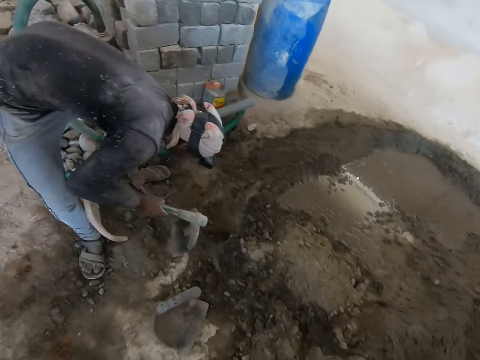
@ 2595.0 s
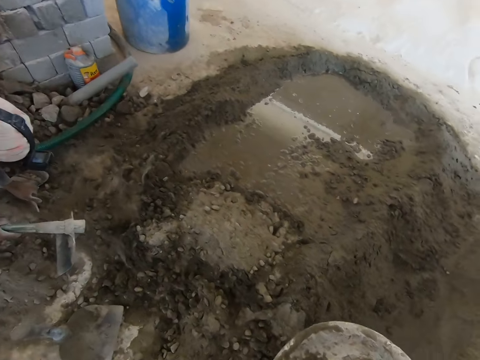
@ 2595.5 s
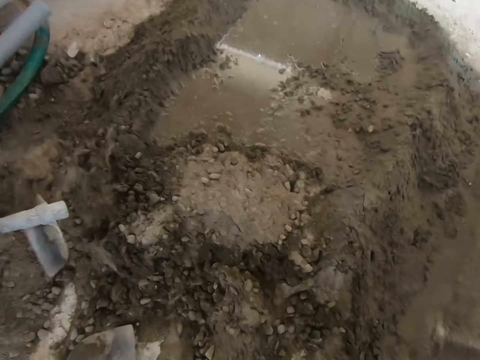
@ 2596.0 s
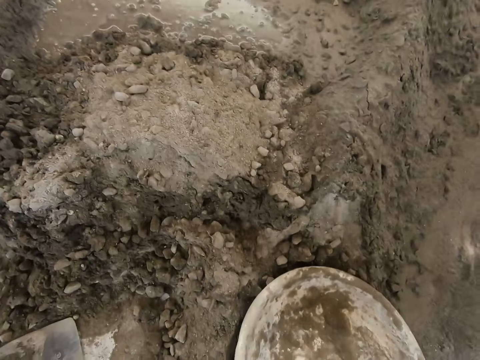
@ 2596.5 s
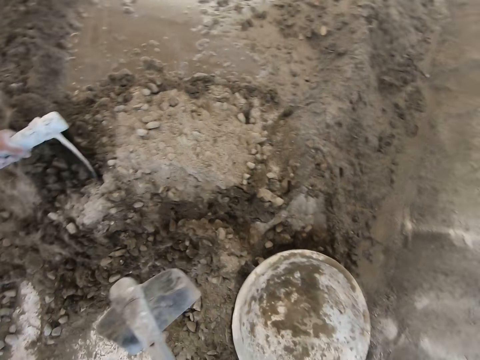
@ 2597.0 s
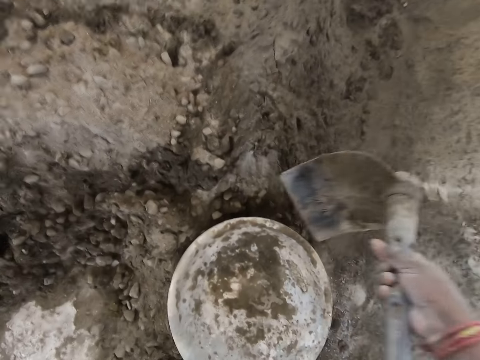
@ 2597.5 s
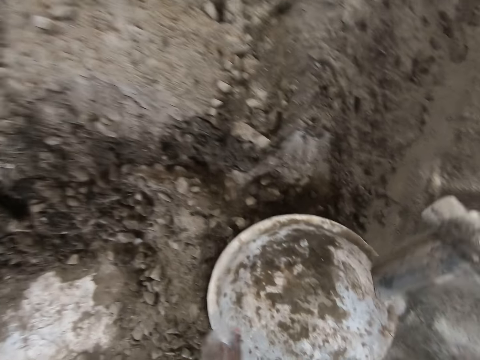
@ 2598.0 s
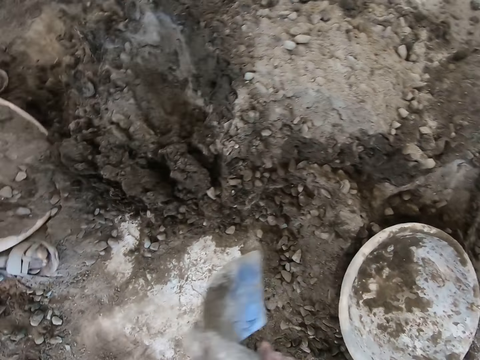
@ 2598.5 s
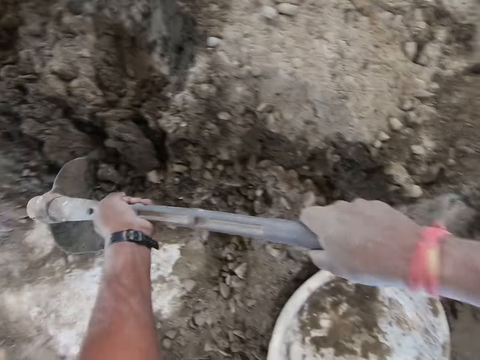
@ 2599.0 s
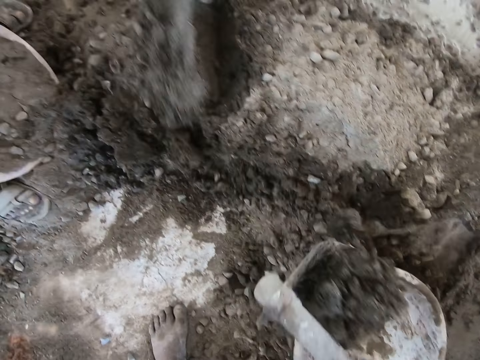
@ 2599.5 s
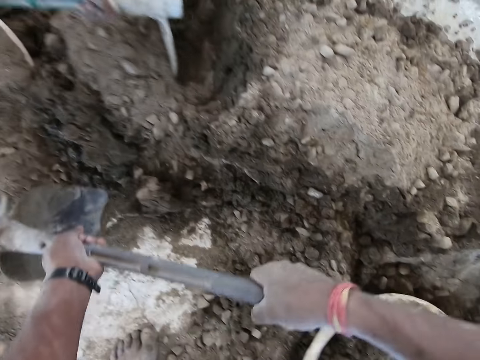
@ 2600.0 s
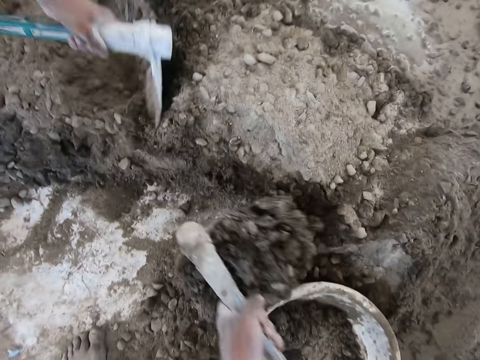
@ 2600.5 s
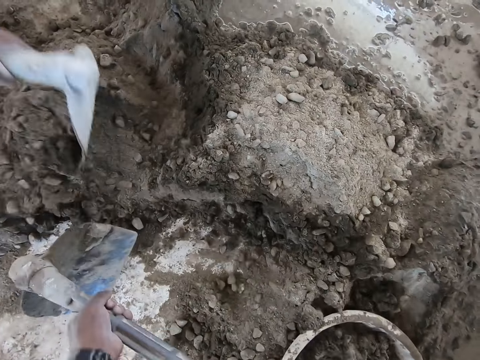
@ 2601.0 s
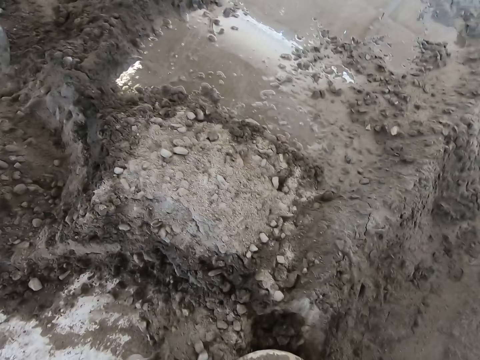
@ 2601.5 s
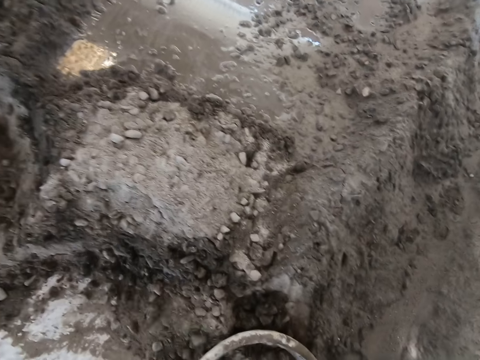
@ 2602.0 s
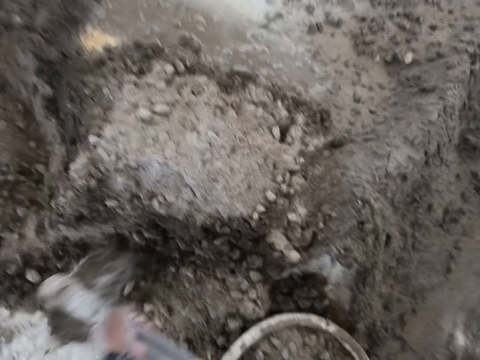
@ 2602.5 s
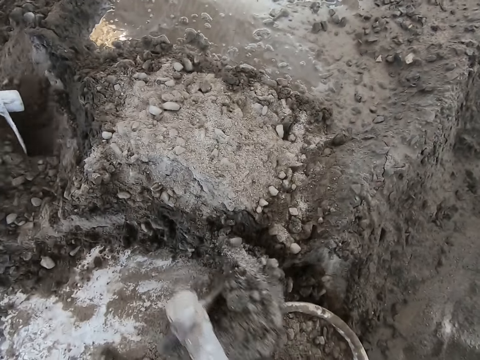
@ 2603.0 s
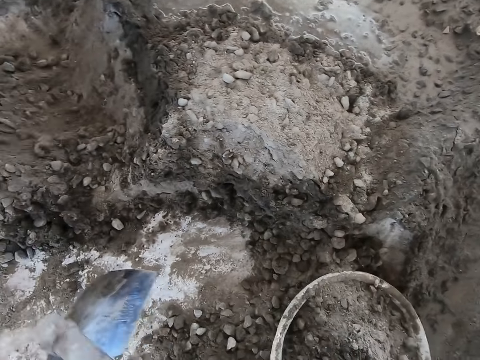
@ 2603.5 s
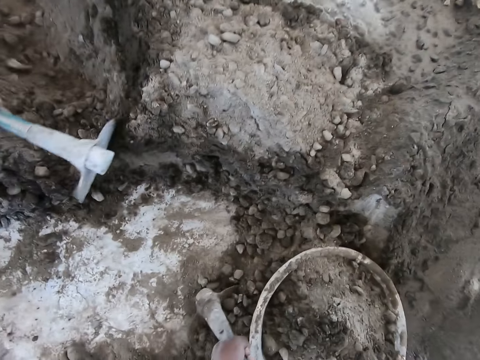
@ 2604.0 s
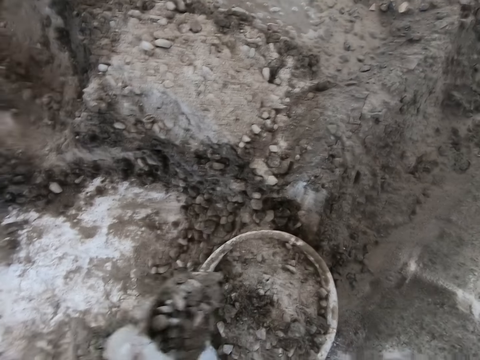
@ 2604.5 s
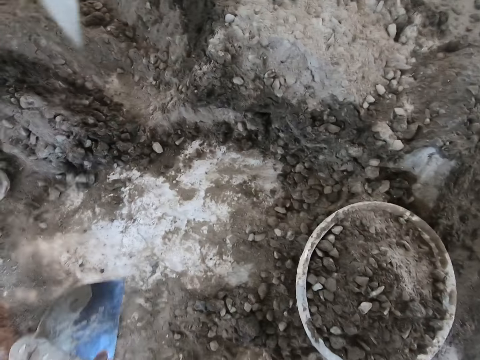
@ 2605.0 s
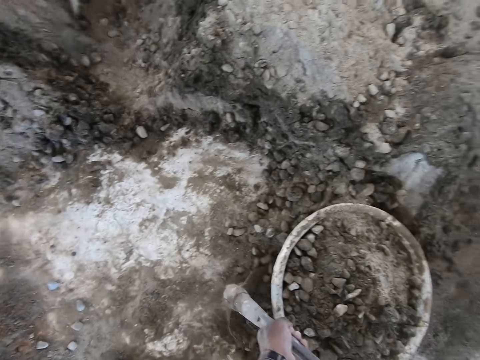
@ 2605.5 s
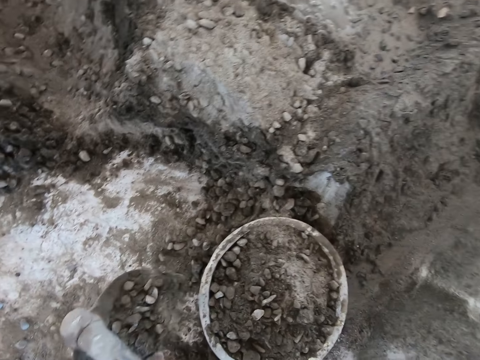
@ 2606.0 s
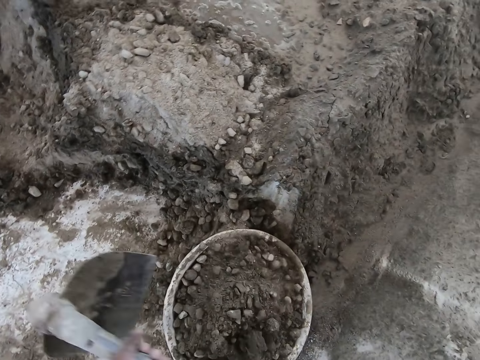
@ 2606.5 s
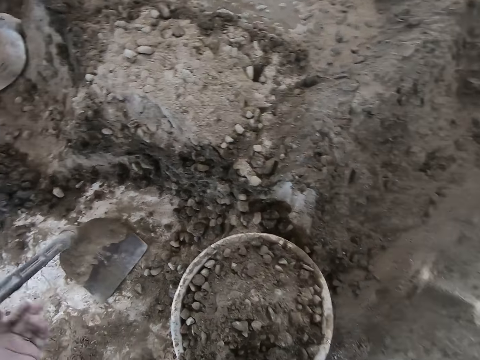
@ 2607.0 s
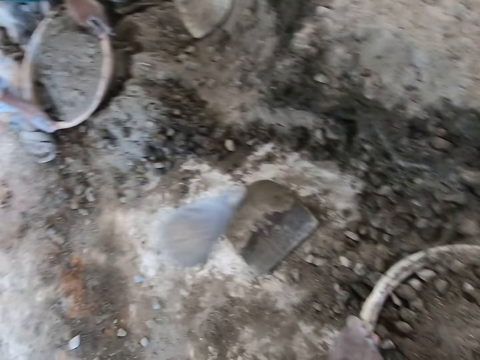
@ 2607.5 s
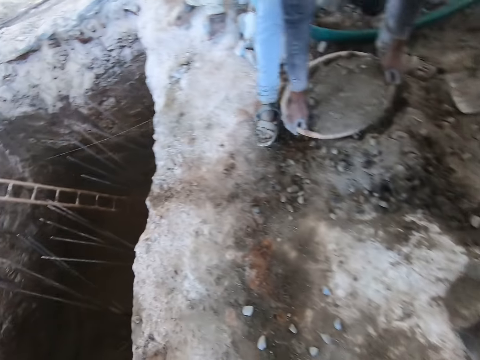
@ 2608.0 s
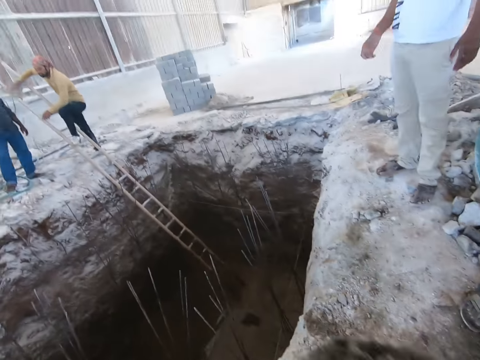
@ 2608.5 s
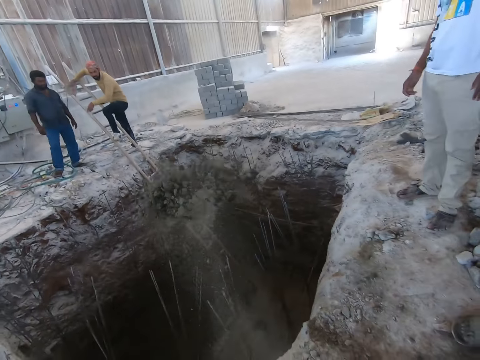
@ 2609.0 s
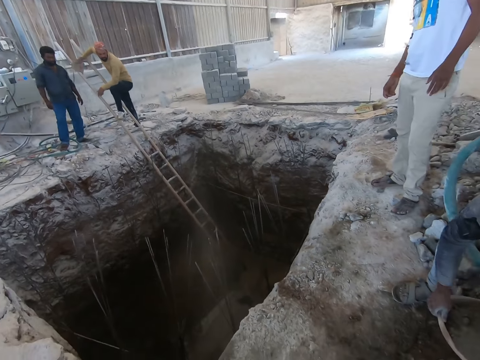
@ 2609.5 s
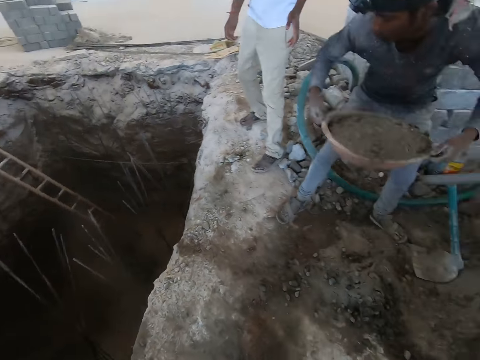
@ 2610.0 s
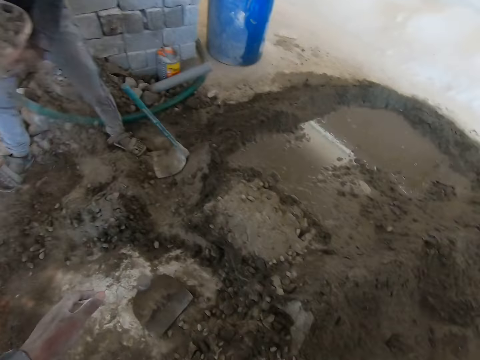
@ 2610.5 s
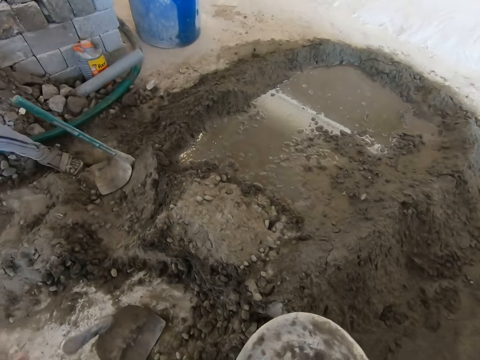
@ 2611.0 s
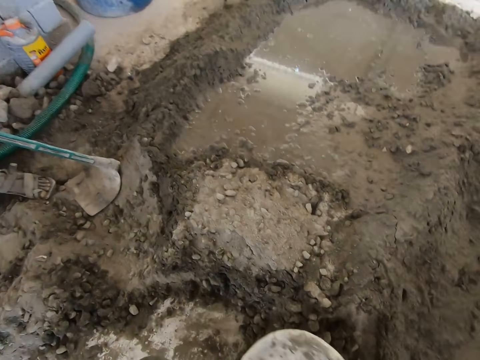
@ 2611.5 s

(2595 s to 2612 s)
The camera wearer places the basin on the ground. He passes the hoe from his left hand into his right hand. He shifts the head pan on the ground with his left hand. He packs some mortar from the ground into the head pan on the ground with the hoe in his hands. He drops the hoe on the ground with his left hand. He carries the head pan of mortar from the ground with both hands. He pours the mortar in the head pan in his hands into the pit. A man carries a head pan of mortar from the ground with both hands.

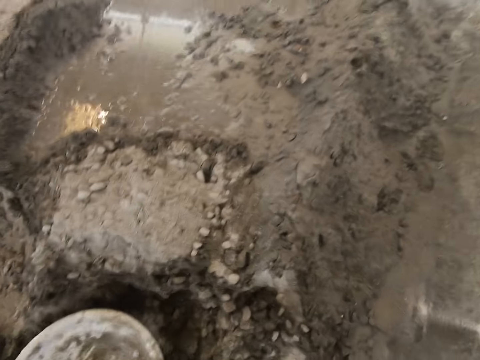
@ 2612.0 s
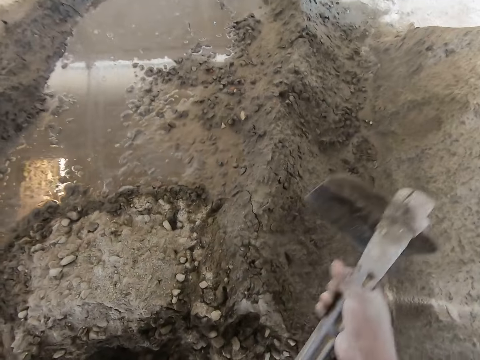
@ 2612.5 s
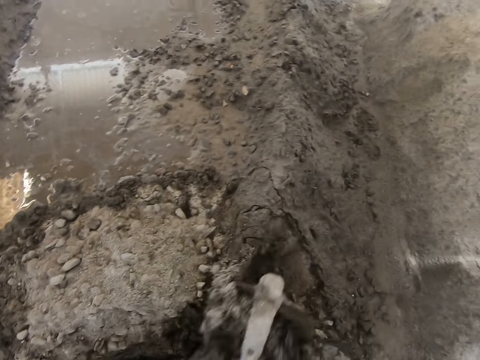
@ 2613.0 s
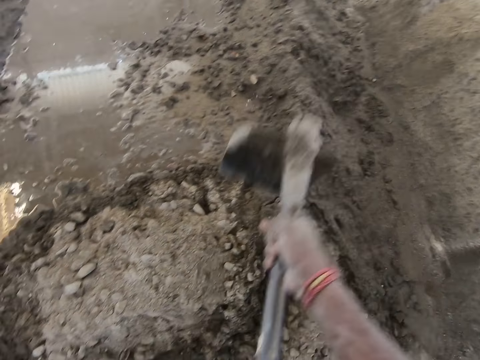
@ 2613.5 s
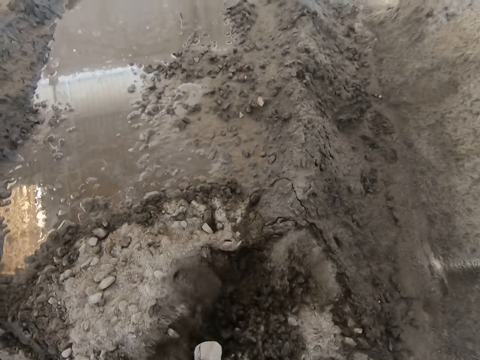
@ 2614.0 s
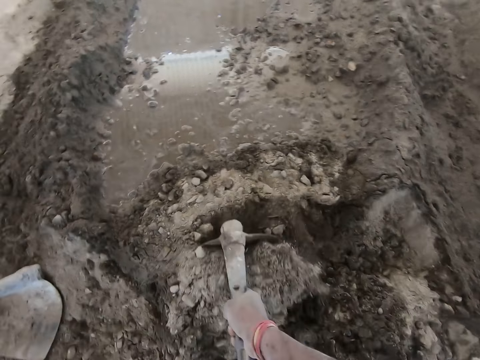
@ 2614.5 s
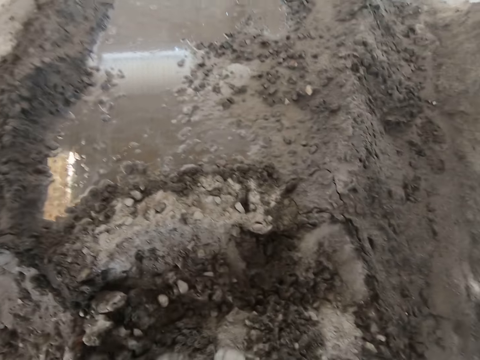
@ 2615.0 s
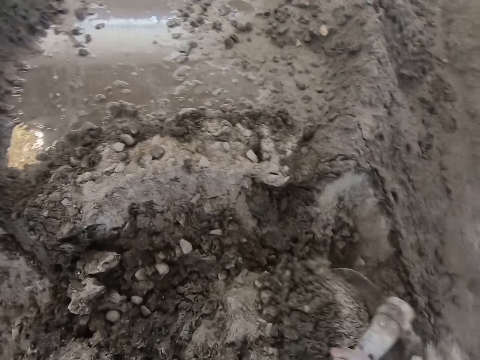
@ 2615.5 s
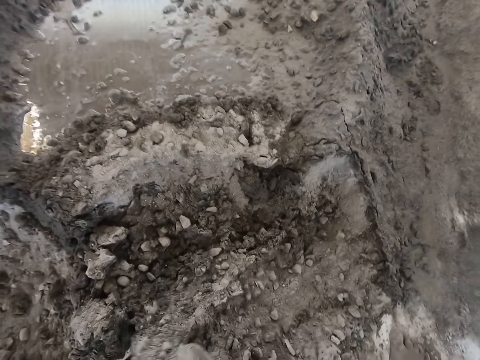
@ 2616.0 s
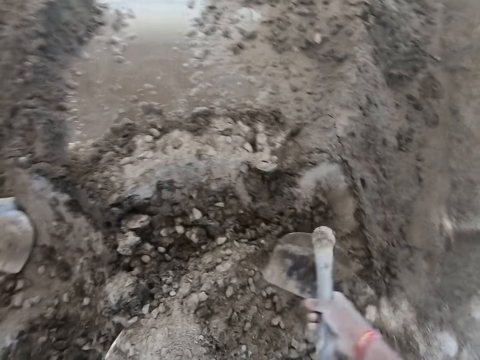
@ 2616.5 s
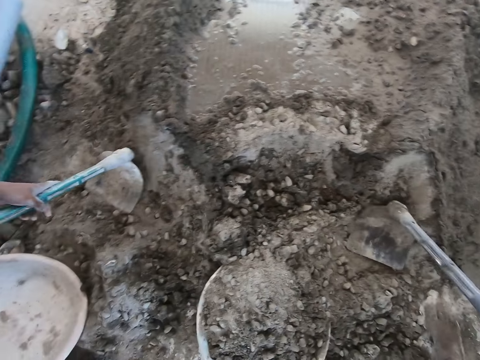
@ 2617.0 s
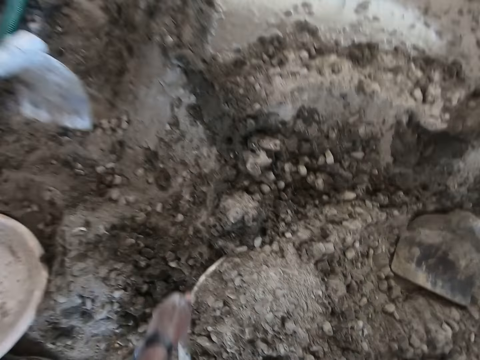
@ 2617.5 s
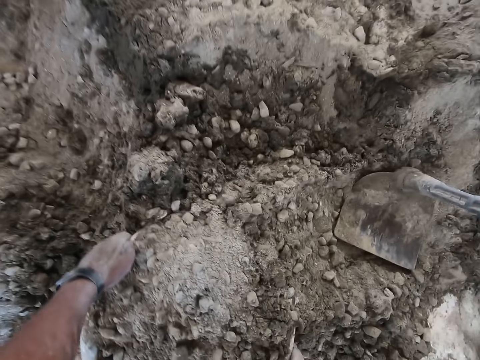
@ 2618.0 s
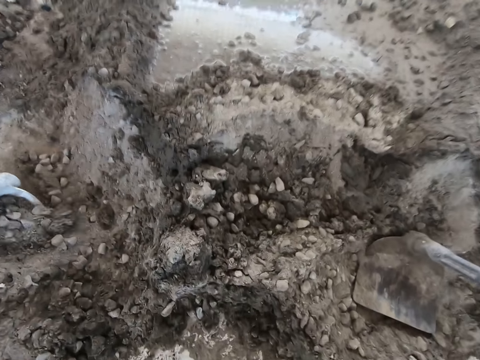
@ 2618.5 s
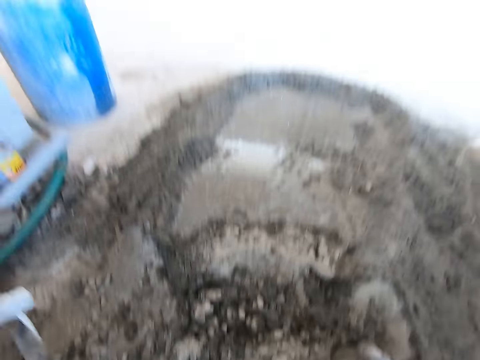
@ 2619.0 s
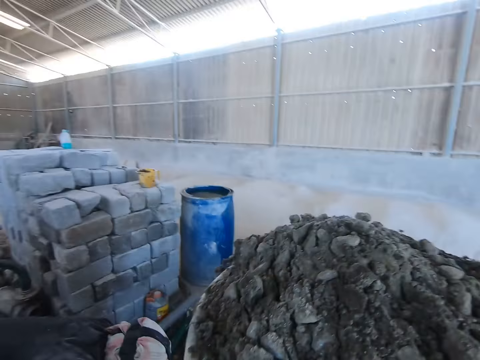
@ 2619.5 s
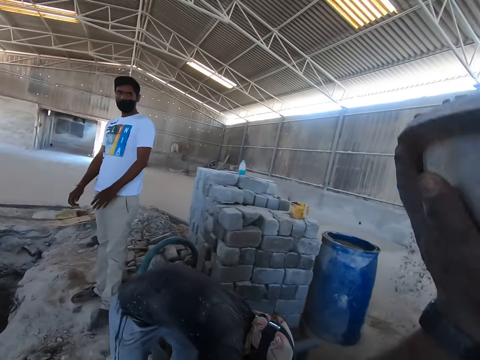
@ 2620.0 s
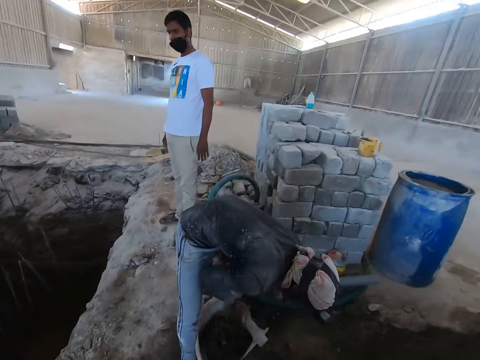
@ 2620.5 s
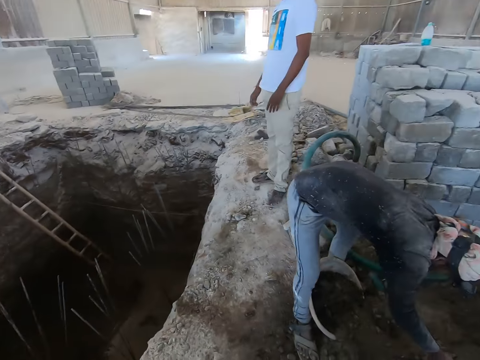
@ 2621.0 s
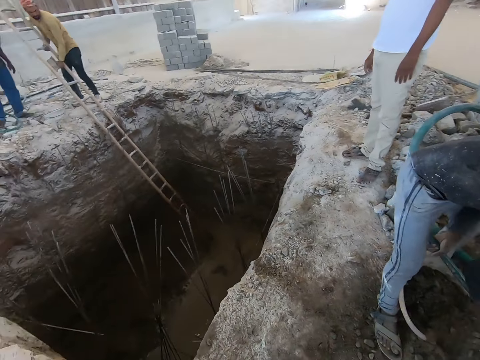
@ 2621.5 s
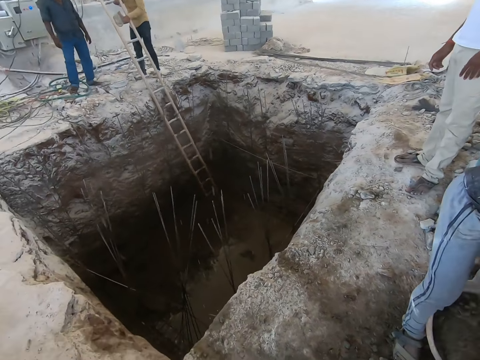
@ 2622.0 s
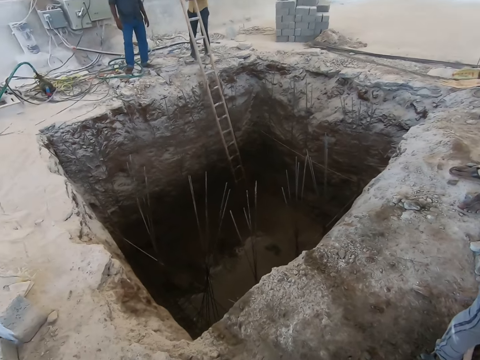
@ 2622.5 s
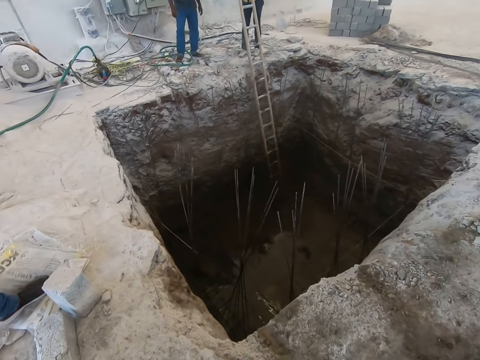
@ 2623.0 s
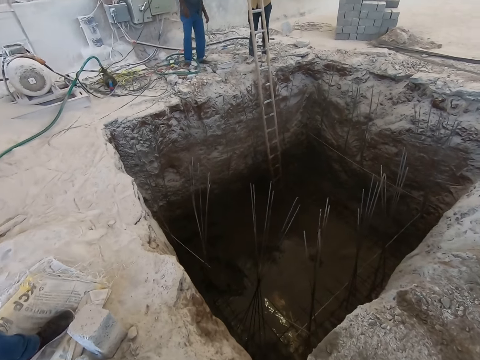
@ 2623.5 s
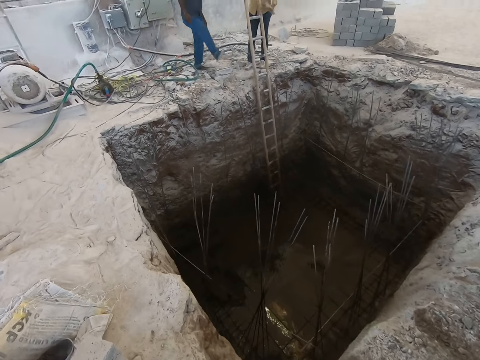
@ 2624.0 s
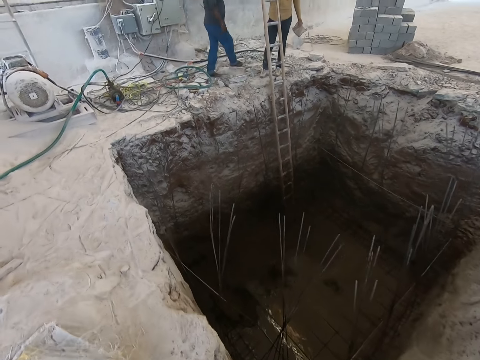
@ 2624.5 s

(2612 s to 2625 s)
The camera wearer gathers some mortar on the ground in the basin with the hoe in his hands. He drops the hoe on the ground with his right hand. He carries the head pan of mortar from the ground with both hands. He raises the pan of mortar in his hands above his head. He pours the soil in the hole.
